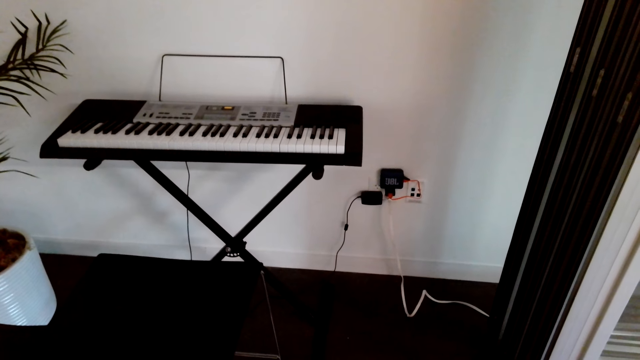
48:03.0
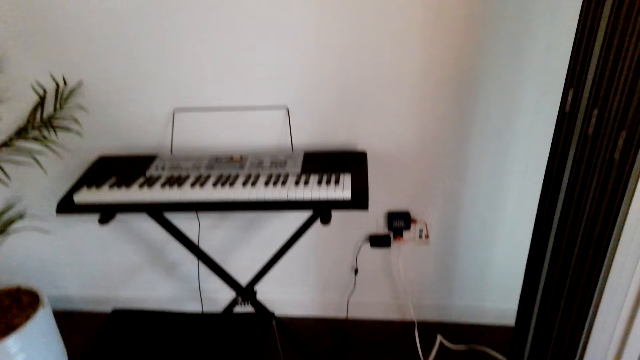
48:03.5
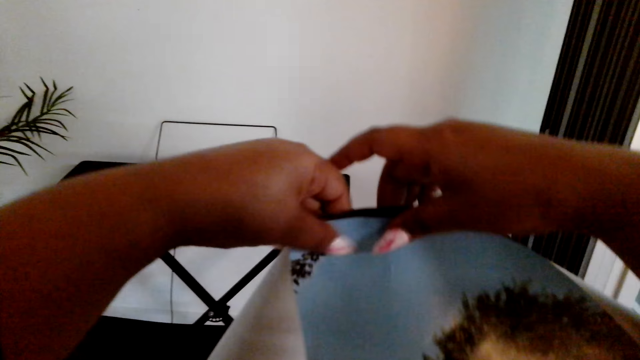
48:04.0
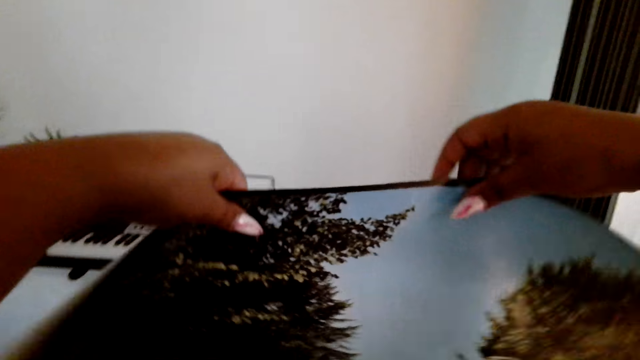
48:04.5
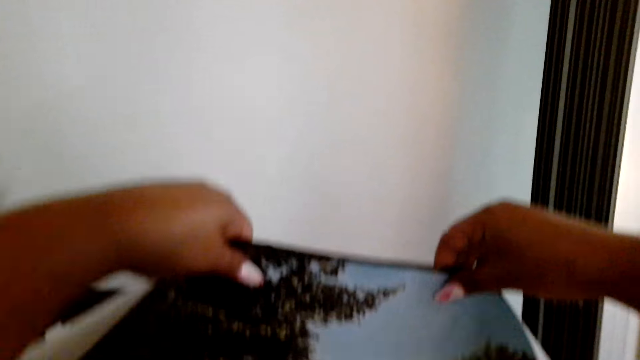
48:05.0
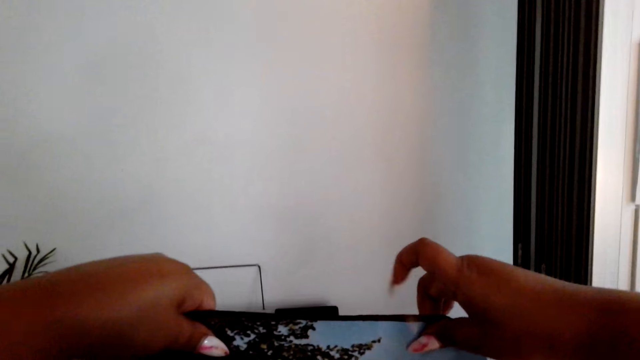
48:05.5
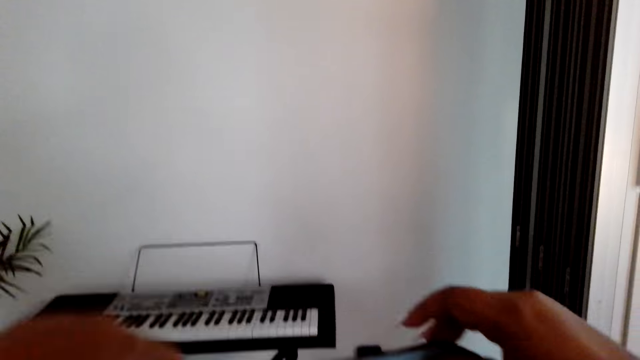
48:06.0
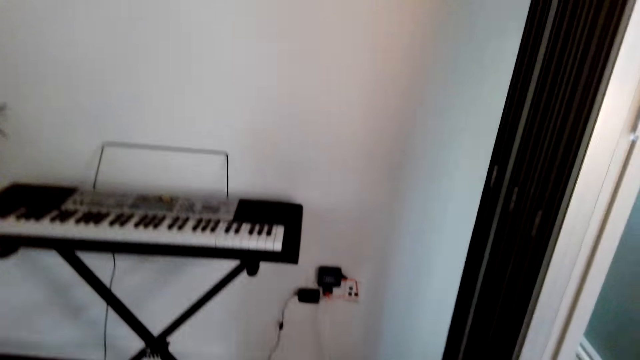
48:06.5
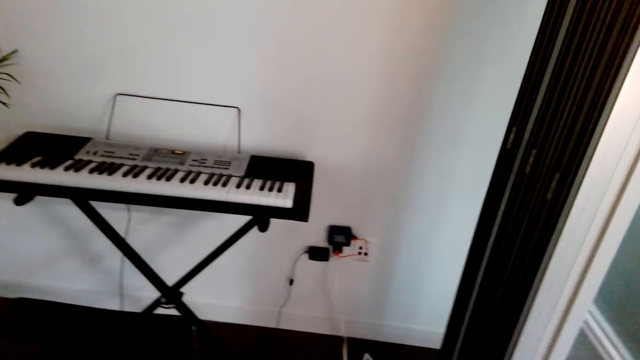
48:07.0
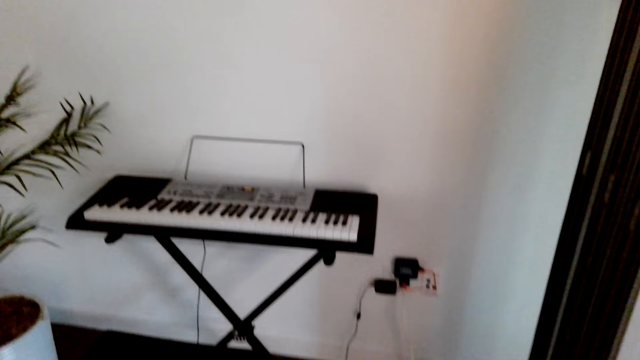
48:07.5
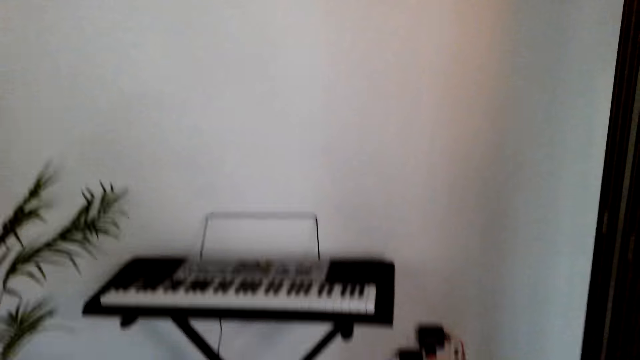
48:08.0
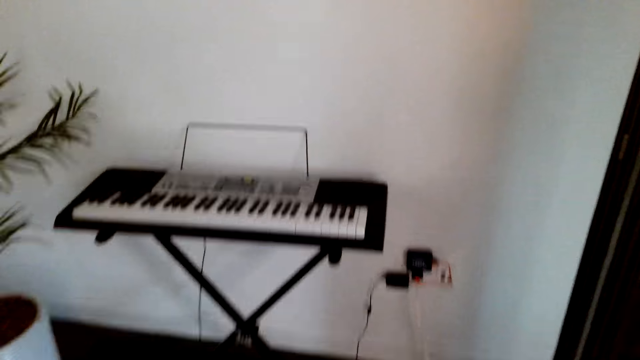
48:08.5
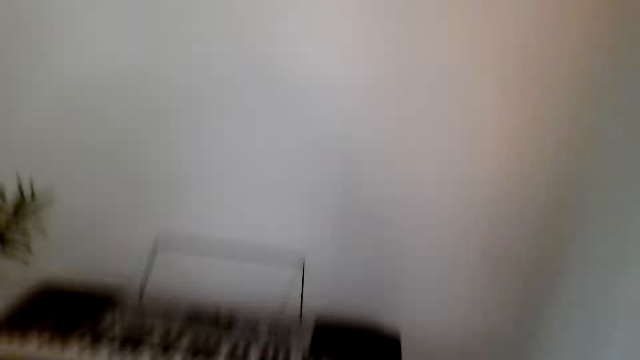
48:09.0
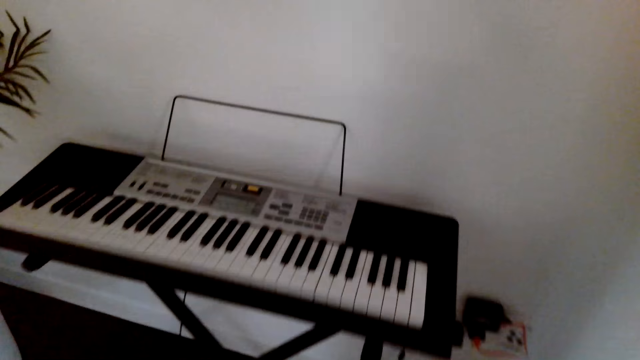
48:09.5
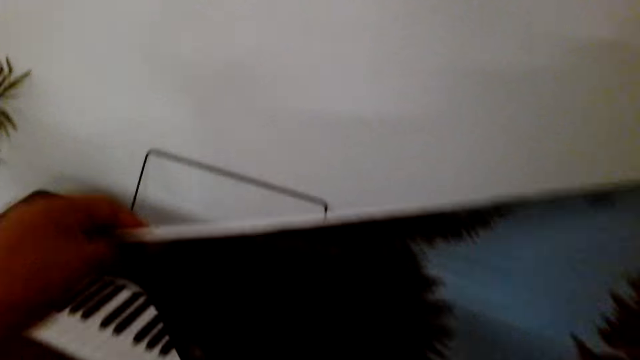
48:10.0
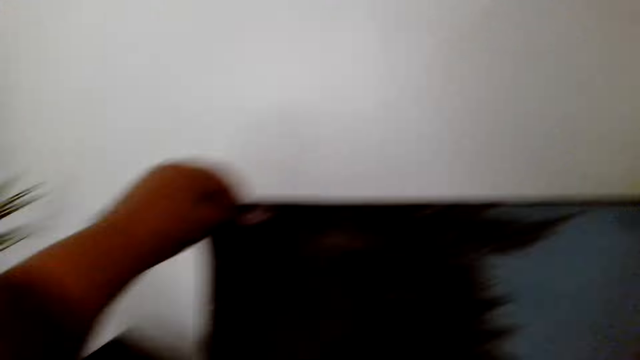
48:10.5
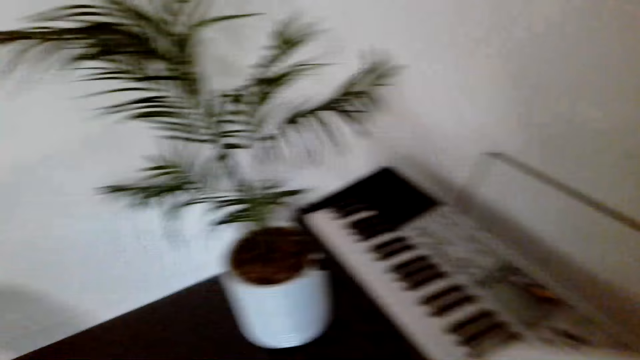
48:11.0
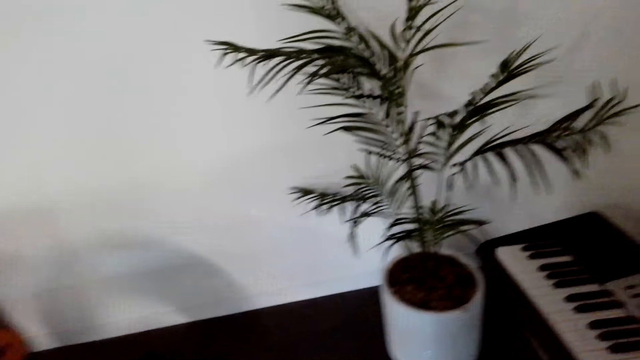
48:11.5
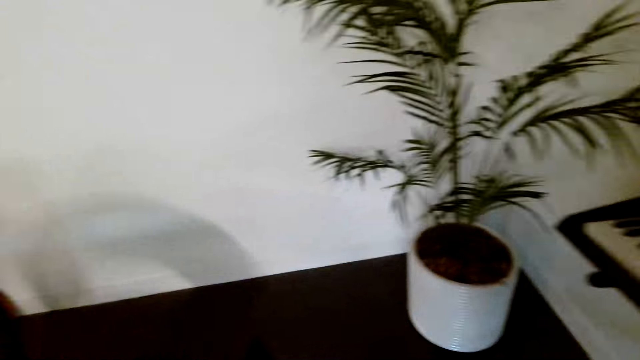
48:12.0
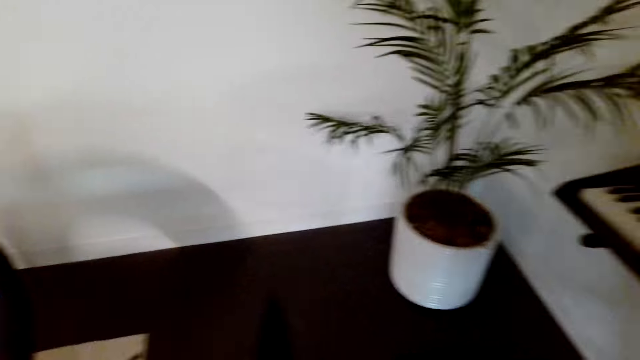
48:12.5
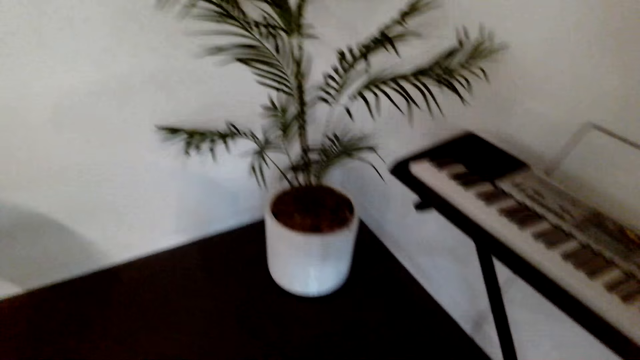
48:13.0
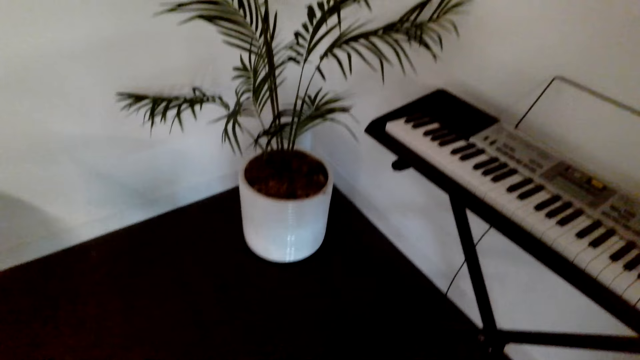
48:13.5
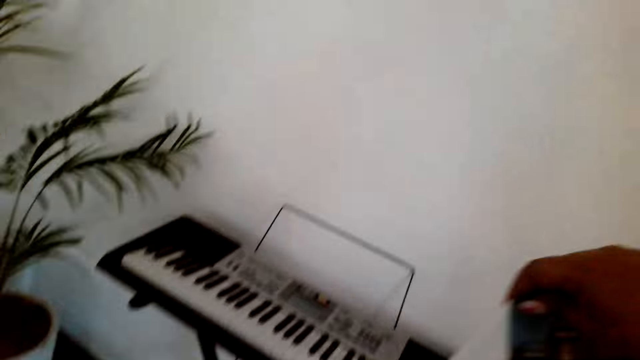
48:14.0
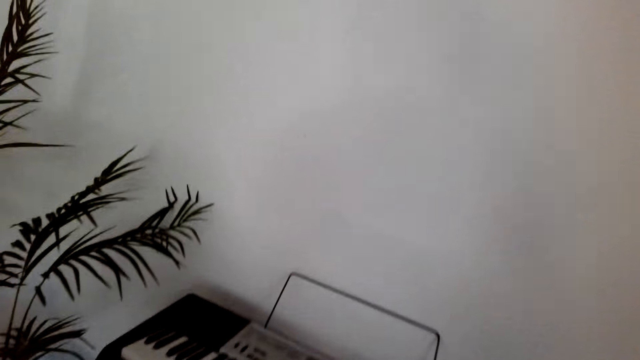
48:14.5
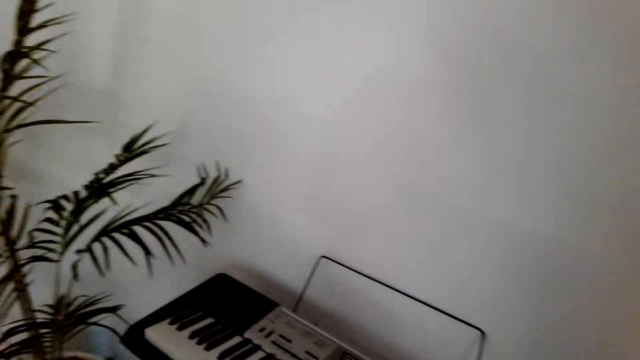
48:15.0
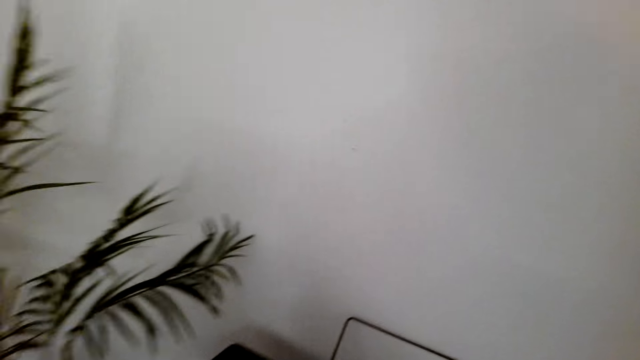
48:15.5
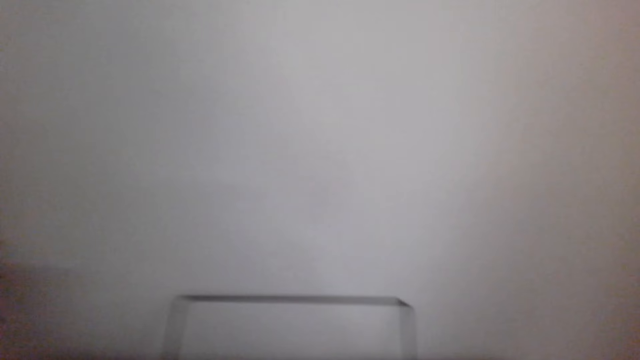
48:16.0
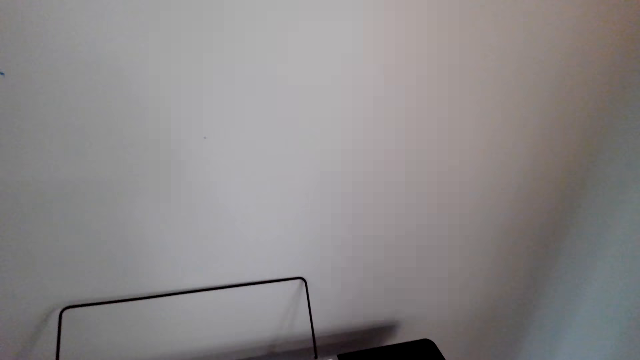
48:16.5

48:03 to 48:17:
The camera wearer lifts the picture. They pull the chair closer. They do something.

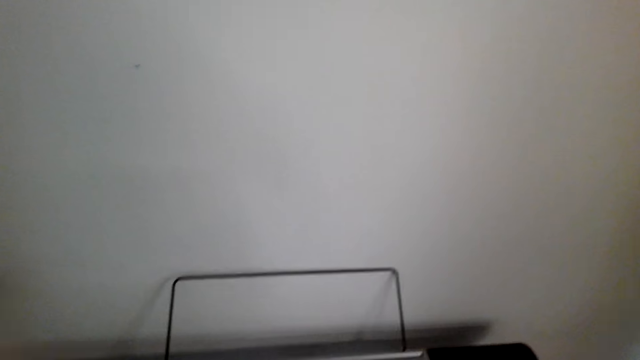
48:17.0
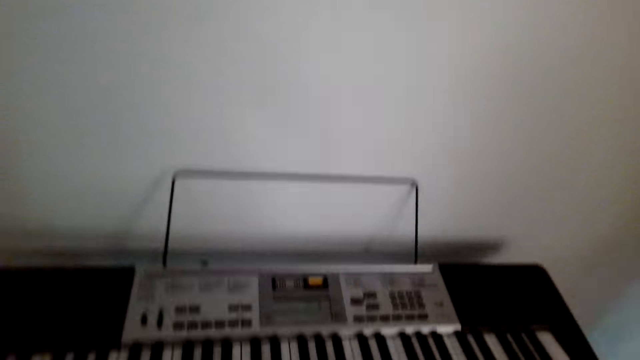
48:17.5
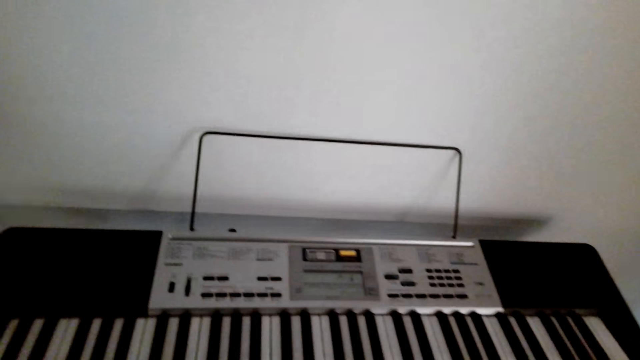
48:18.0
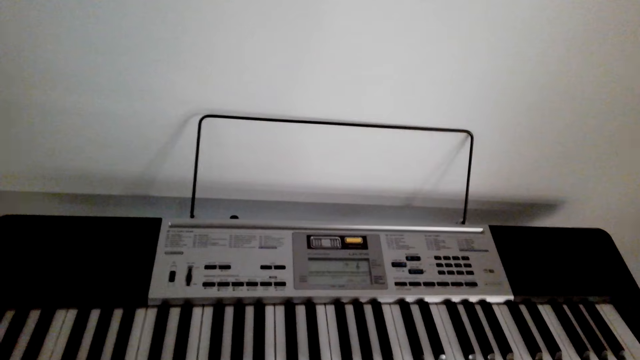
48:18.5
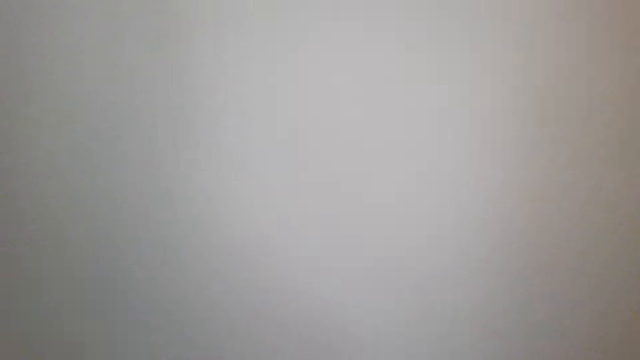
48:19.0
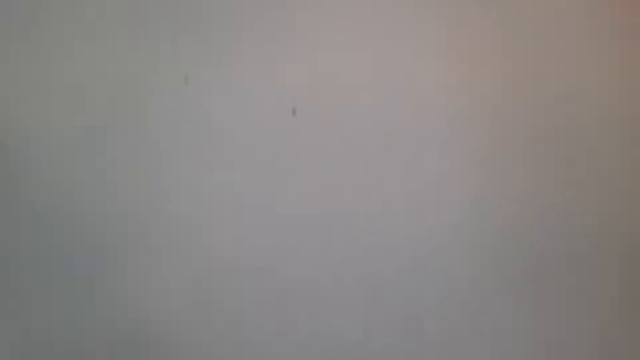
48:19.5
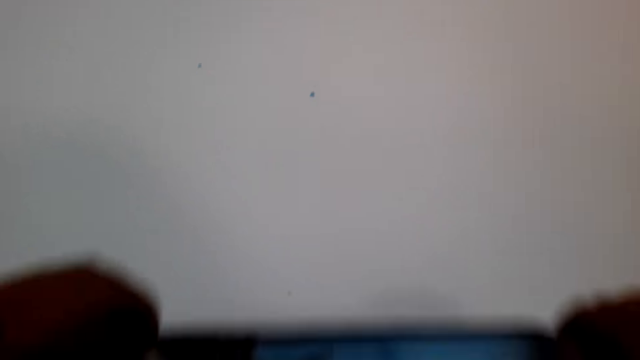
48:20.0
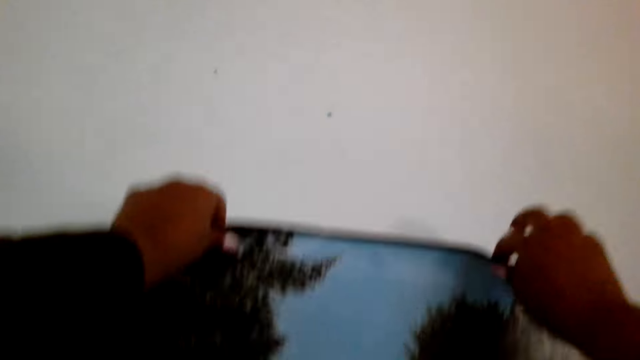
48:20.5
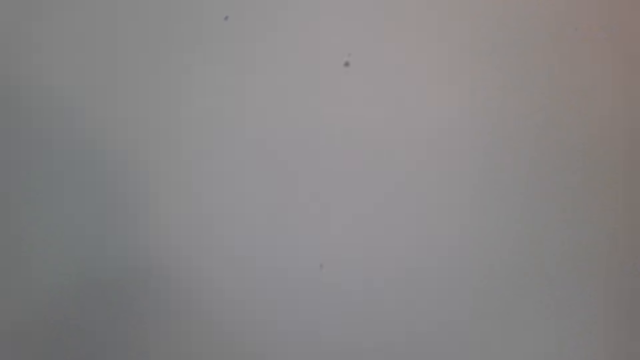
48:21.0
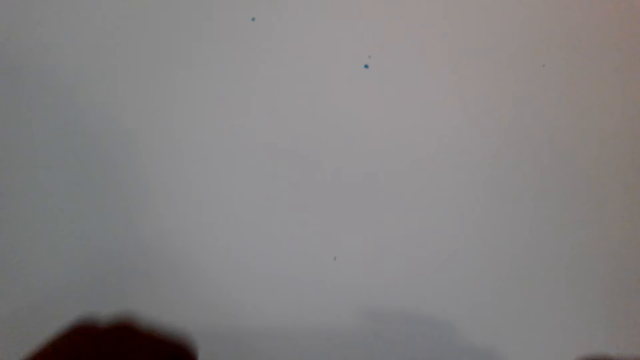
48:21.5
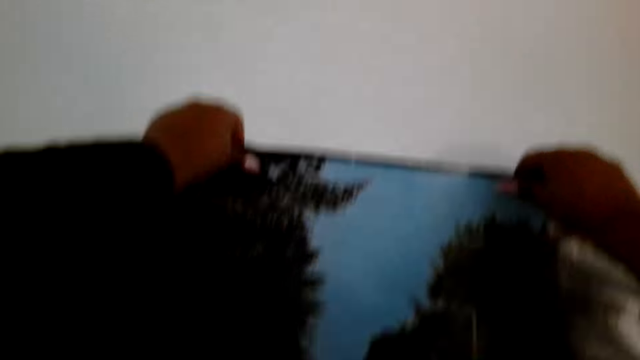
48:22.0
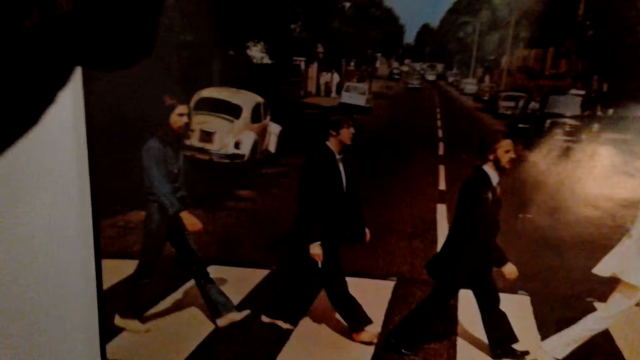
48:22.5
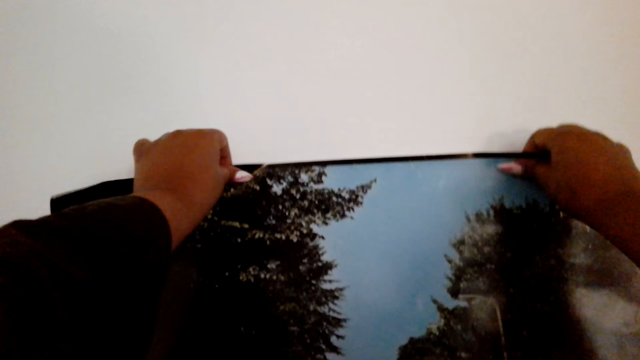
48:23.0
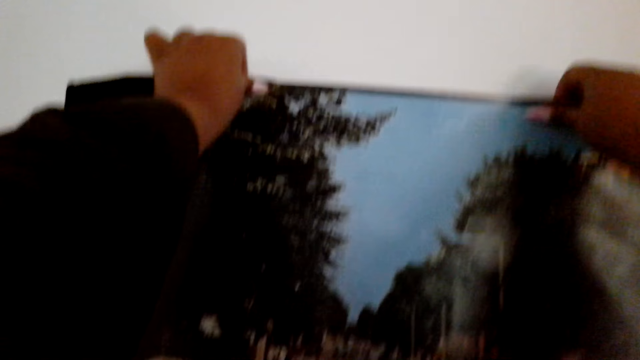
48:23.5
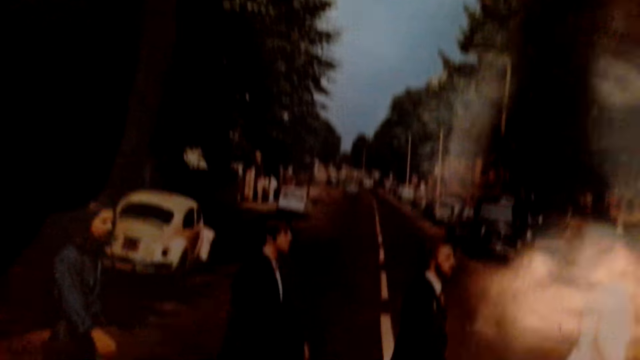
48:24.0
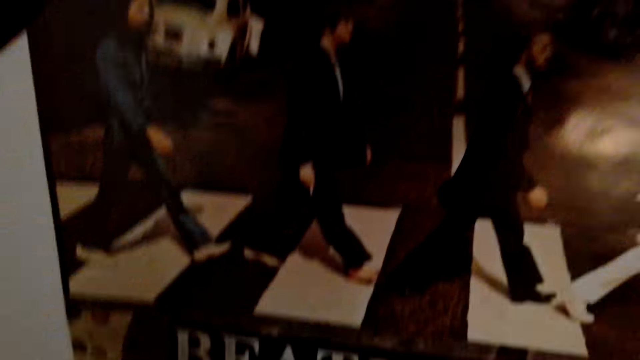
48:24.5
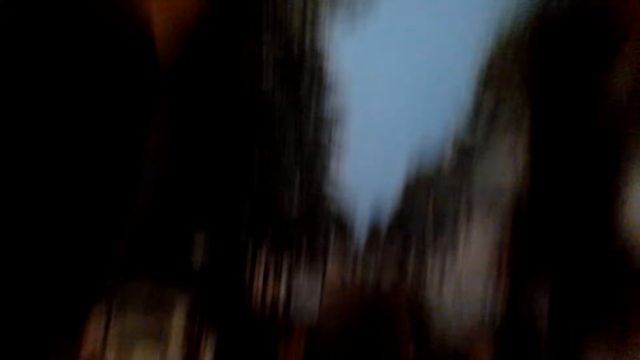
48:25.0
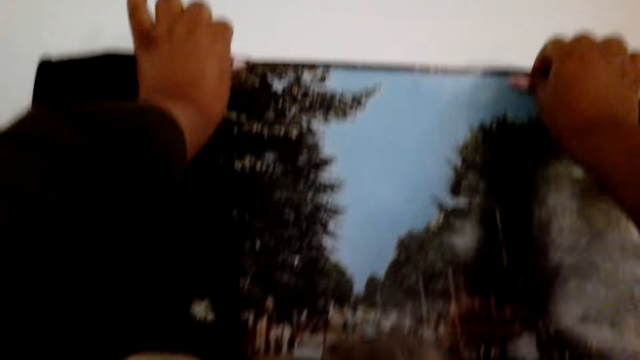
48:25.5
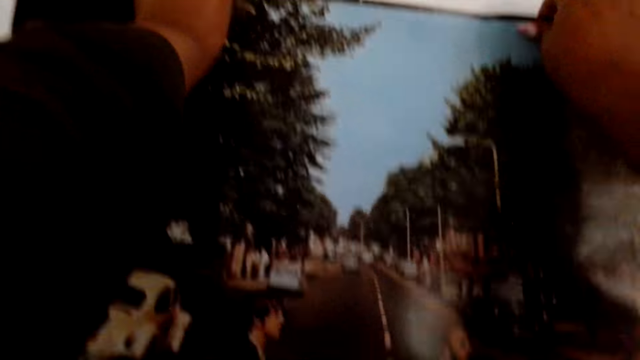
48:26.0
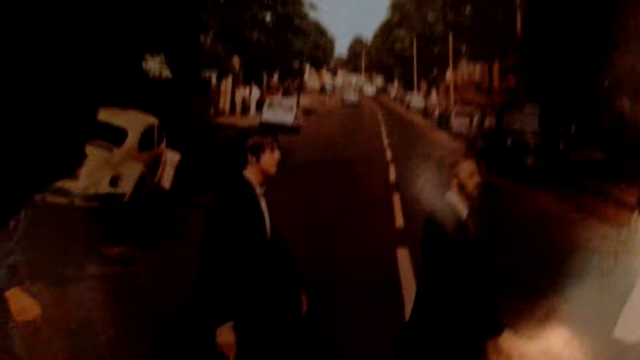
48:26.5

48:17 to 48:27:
The camera wearer hangs the chart on the wall. They hold the picture against the wall.
